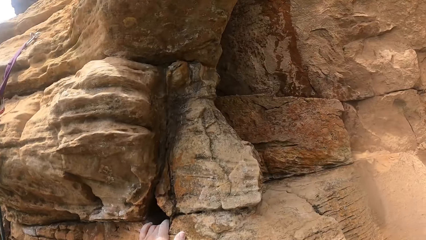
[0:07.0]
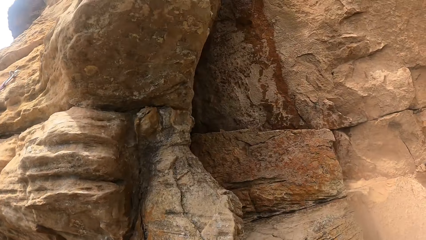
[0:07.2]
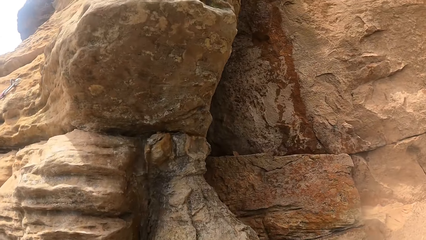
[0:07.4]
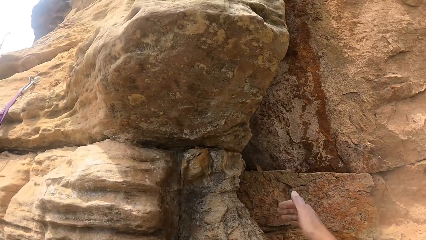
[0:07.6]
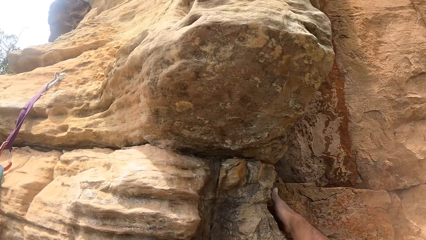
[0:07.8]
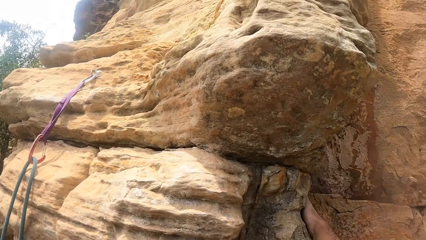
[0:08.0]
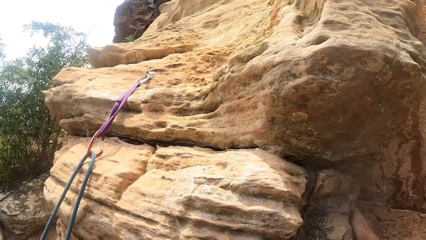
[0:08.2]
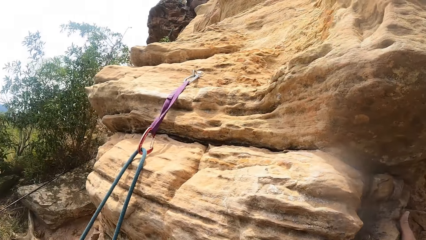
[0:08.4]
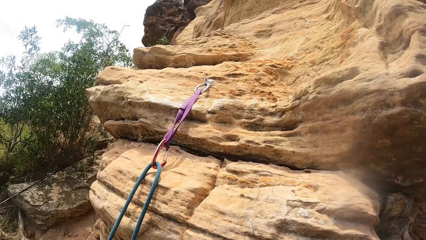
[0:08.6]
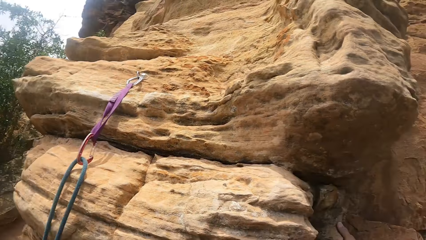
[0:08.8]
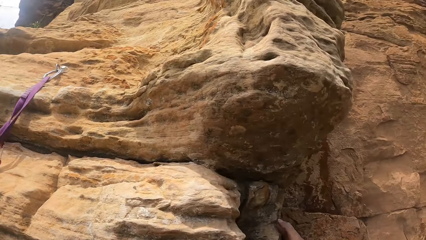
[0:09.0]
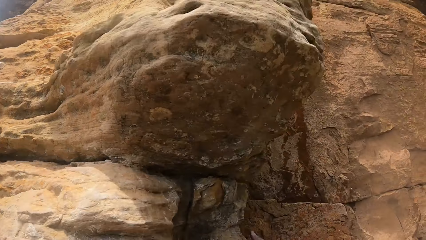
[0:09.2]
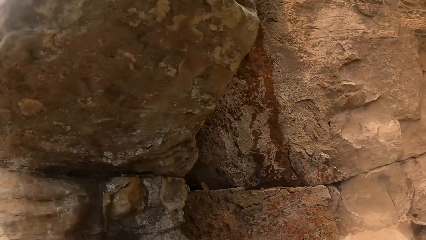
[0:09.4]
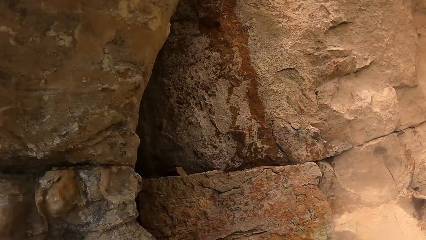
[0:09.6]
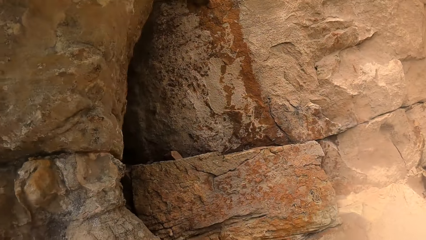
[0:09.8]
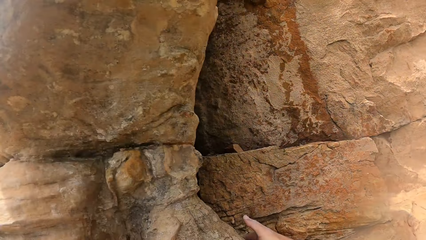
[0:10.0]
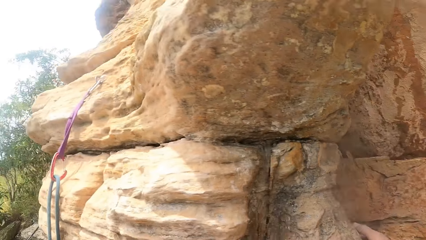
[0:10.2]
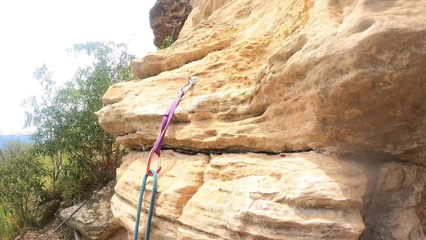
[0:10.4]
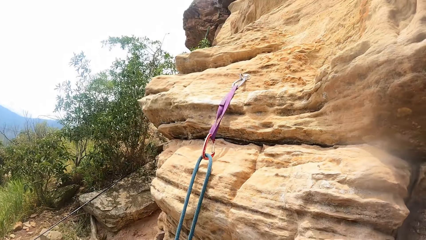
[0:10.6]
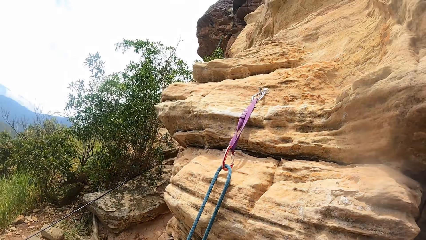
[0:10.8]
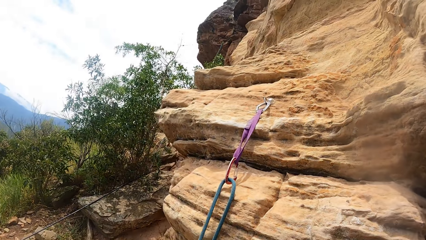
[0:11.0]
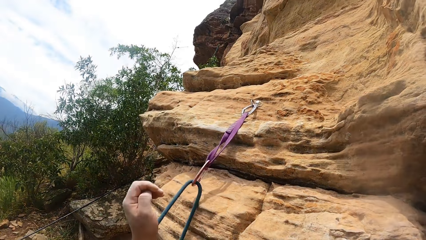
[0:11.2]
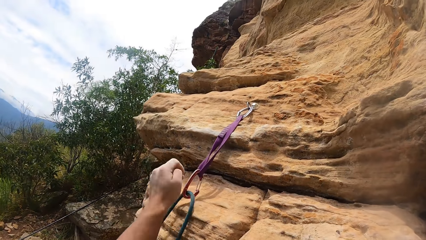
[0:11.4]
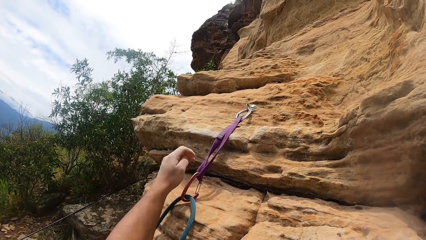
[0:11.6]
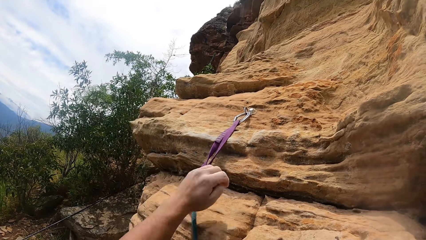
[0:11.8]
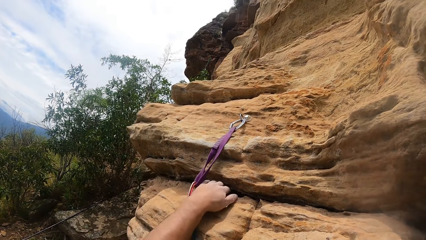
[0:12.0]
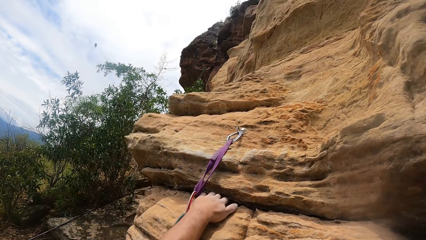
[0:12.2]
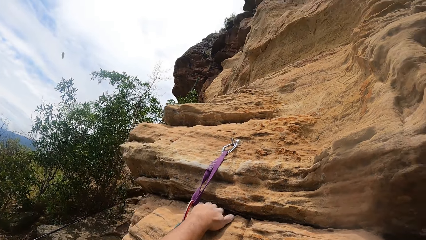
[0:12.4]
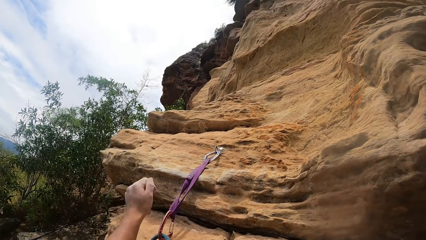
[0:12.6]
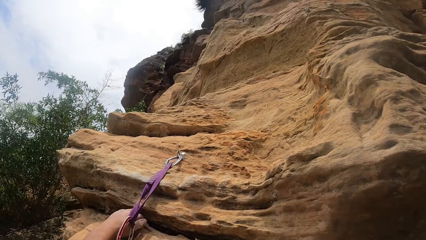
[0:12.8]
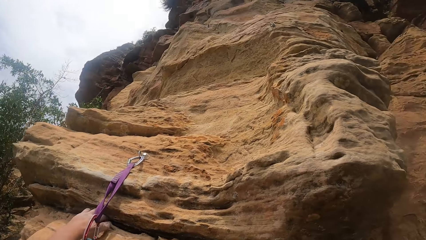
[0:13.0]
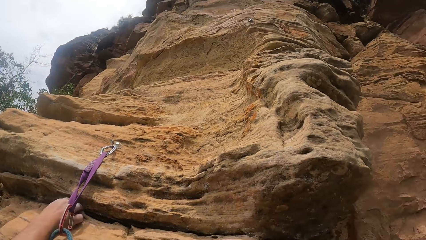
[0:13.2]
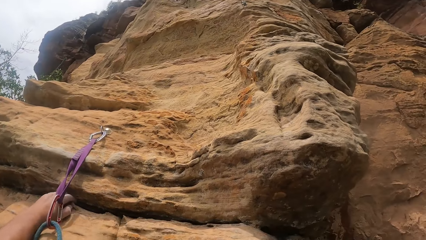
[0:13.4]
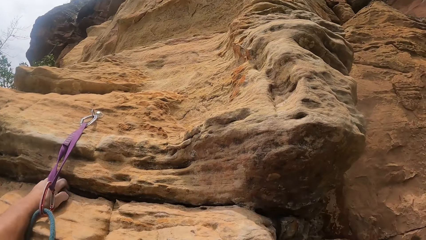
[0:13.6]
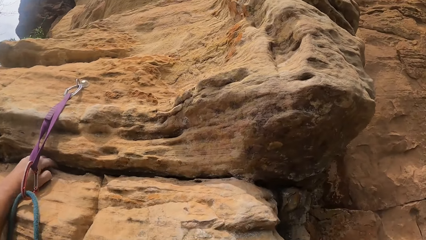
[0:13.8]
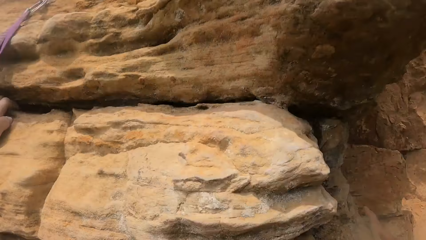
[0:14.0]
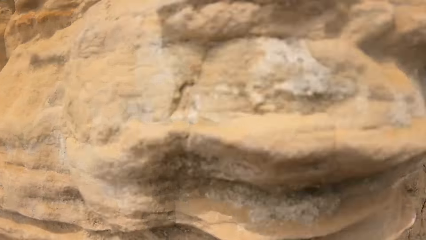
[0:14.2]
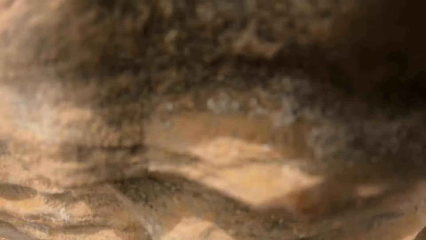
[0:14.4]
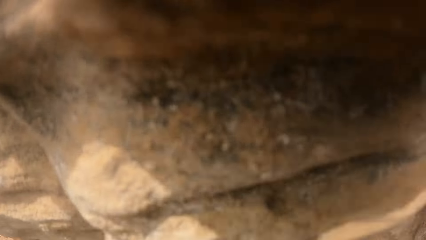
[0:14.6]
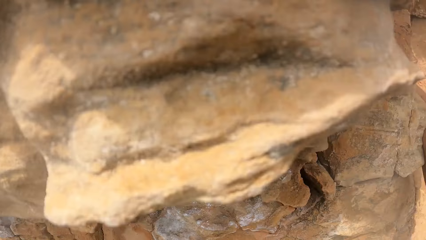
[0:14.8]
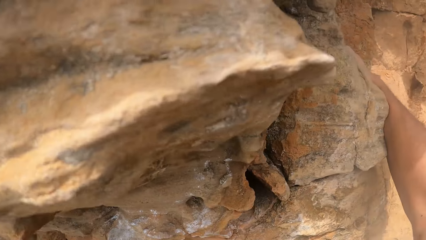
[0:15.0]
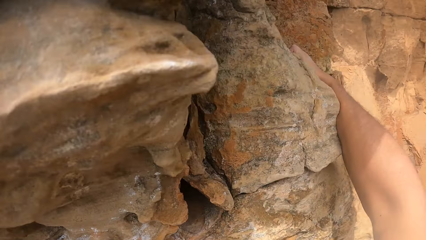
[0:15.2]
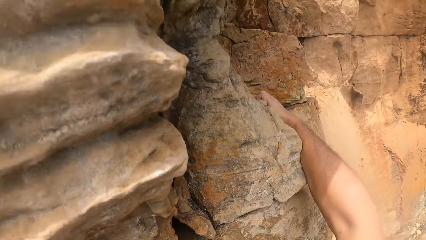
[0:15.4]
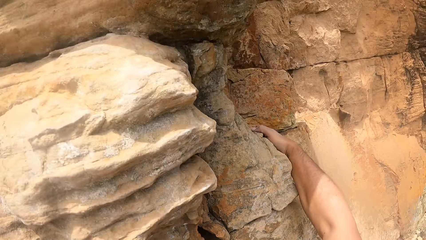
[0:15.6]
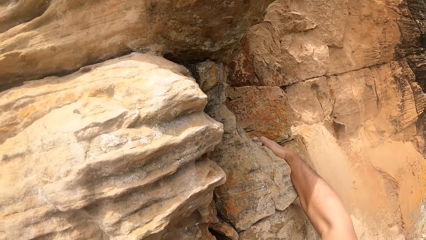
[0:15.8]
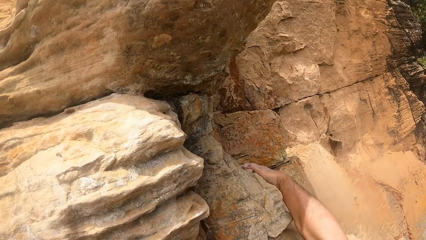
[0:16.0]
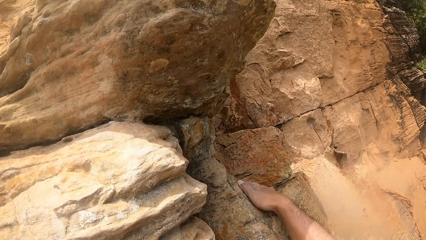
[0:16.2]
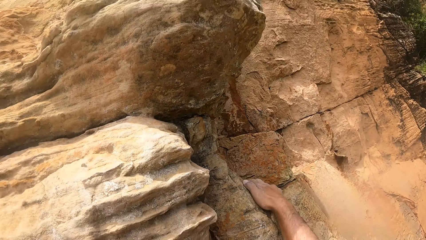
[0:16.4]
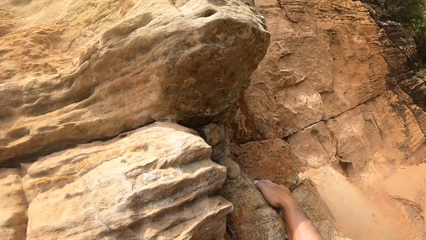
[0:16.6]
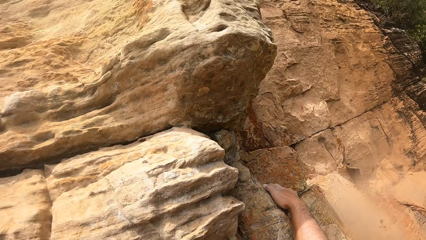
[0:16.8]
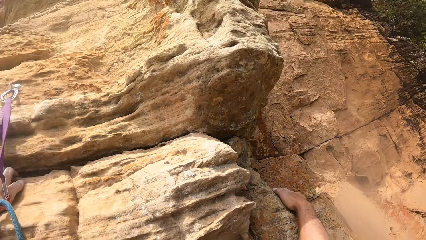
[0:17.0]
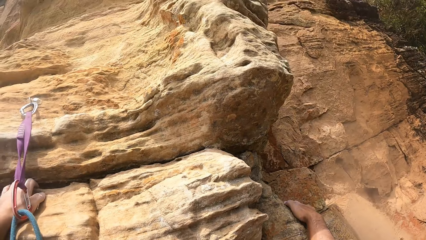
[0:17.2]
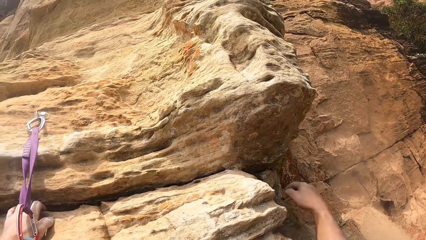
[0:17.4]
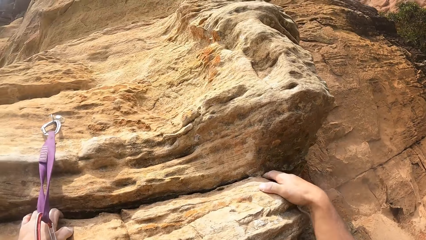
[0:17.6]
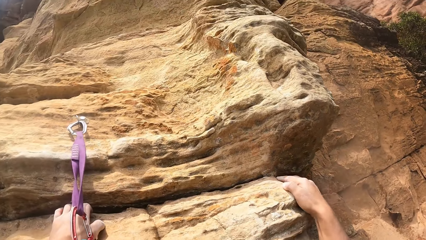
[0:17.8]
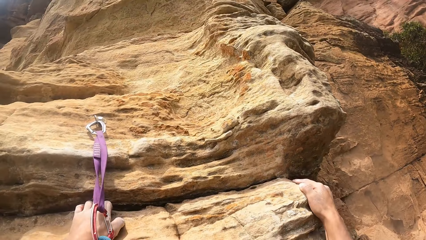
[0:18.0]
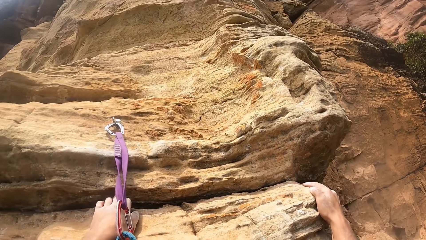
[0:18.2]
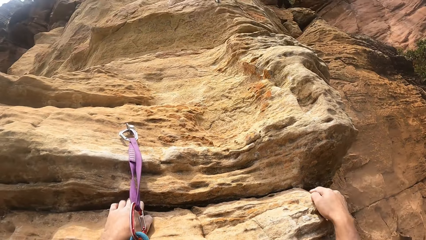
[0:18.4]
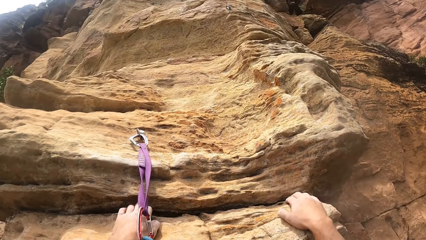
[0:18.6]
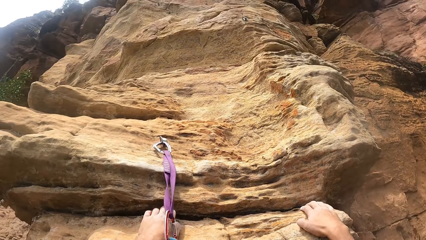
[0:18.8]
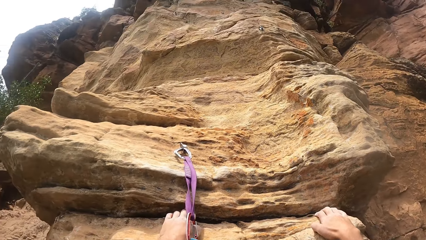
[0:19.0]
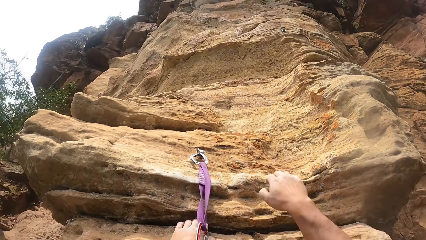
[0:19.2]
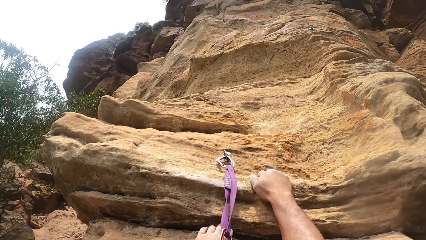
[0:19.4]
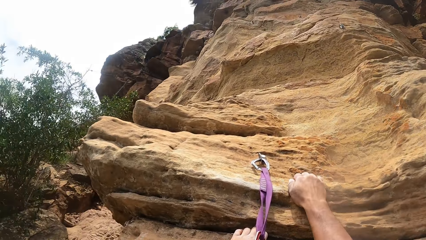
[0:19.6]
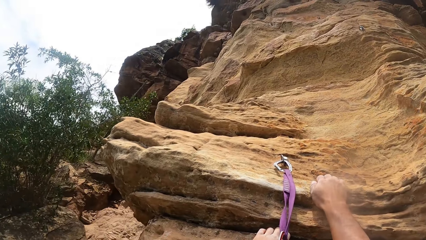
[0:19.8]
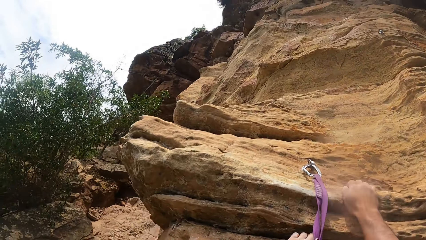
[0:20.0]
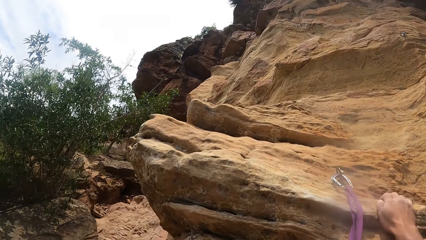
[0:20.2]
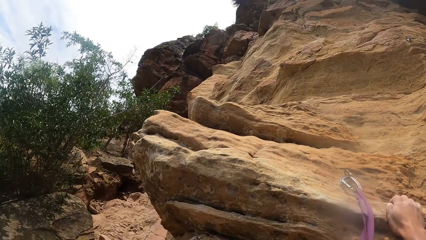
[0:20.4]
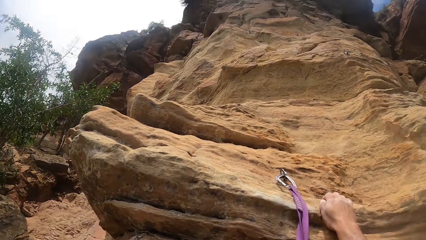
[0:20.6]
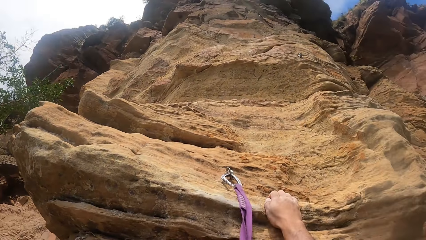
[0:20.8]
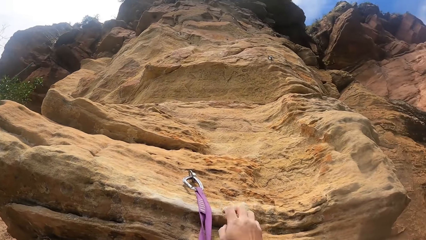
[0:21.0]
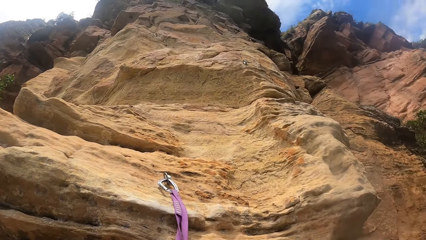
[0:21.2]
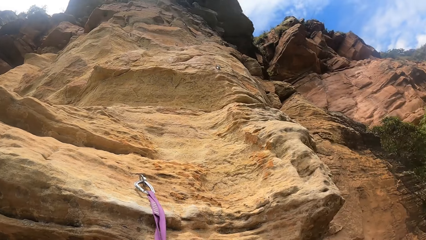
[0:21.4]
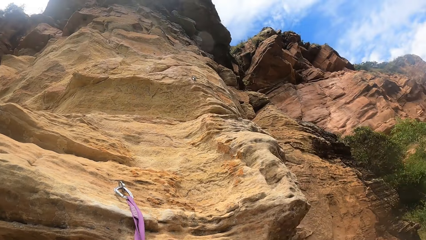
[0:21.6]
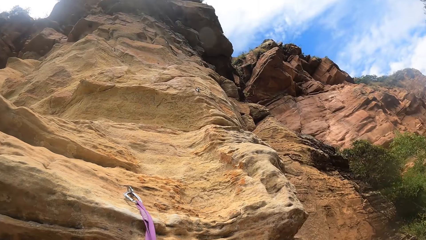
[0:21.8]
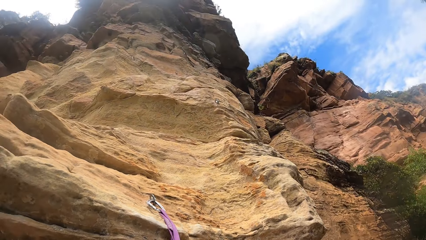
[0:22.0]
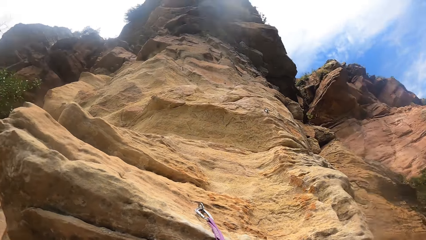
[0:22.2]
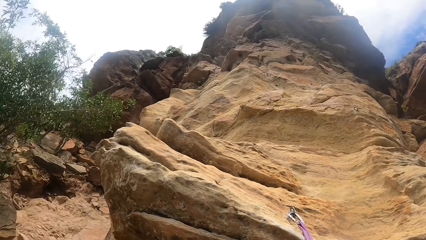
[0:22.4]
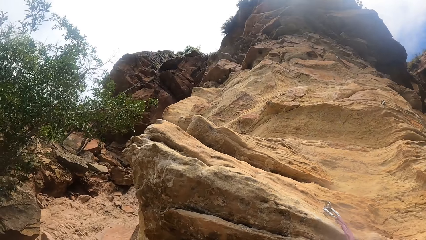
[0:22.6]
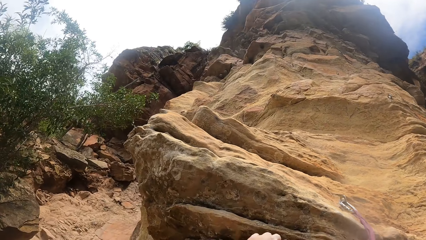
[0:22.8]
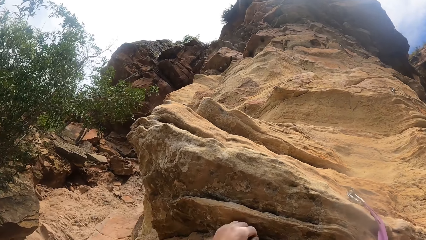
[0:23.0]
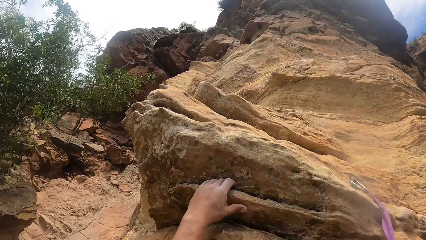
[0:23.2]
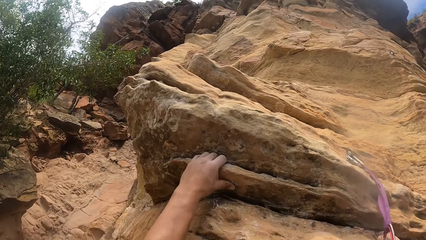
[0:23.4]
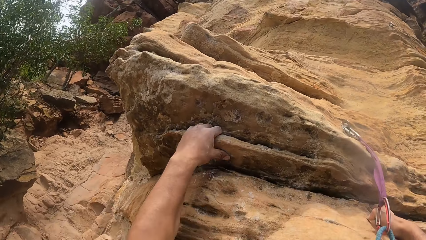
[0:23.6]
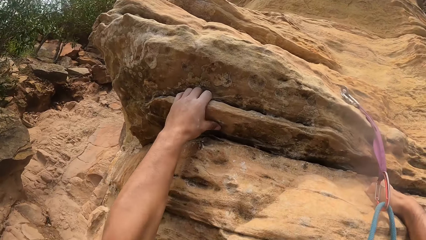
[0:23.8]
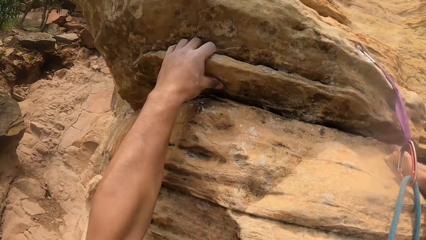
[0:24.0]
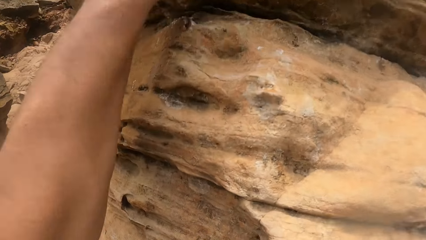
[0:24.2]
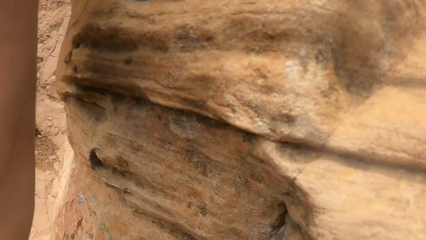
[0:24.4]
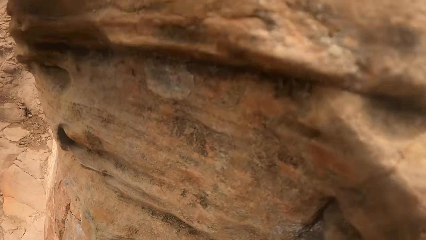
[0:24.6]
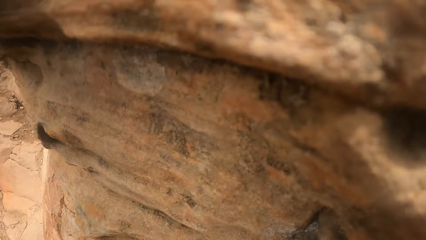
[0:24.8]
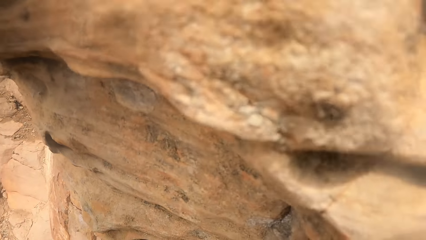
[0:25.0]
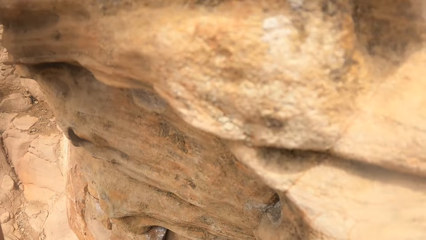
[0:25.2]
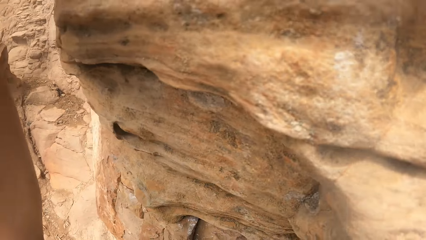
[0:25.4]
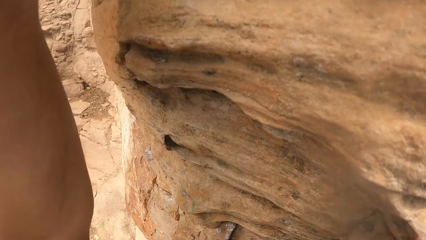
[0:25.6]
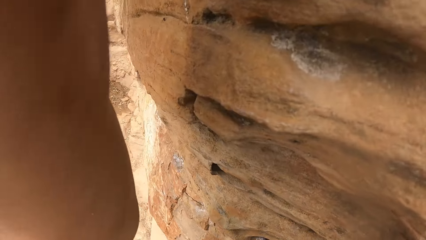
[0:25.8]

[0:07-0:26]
The camera wearer looks up a rock. They grasp the rock with the right hand. They look around. They climb up the rock. They look at a trad on a hook. They grasp the rock with the left hand. They move their hands around a mountain wall. They look around the rock. They look up the rock. They grasp the rock with the right hand. They look up the rock. They grasp the rock with the left hand. They look around.
